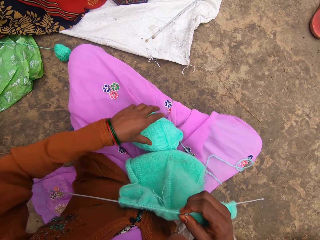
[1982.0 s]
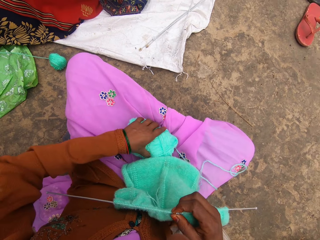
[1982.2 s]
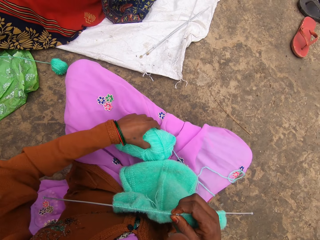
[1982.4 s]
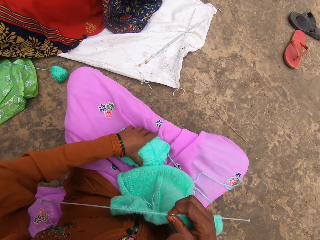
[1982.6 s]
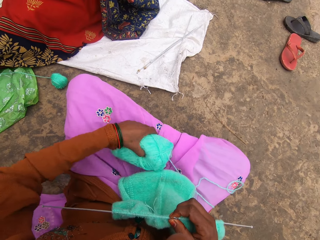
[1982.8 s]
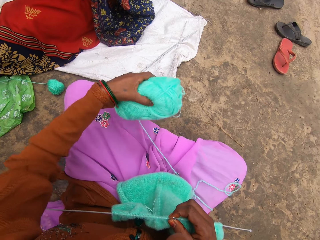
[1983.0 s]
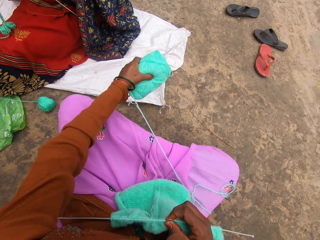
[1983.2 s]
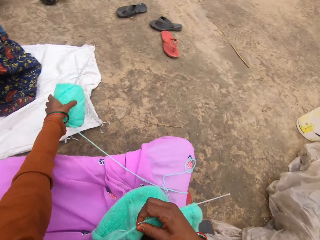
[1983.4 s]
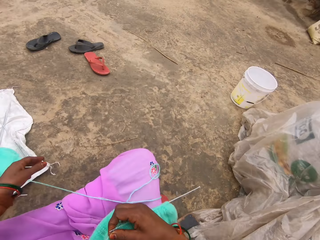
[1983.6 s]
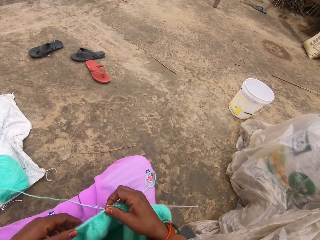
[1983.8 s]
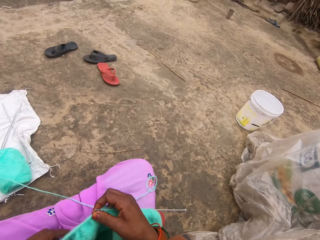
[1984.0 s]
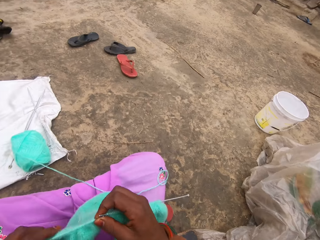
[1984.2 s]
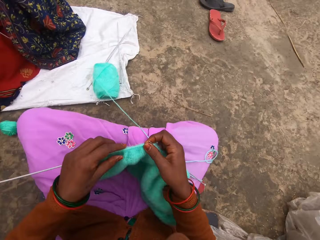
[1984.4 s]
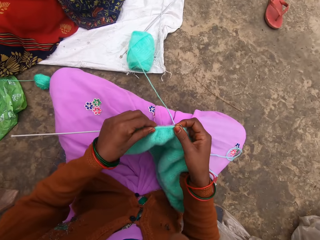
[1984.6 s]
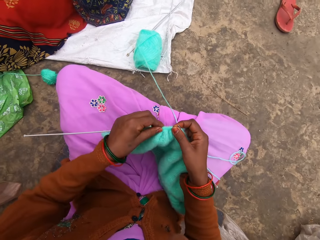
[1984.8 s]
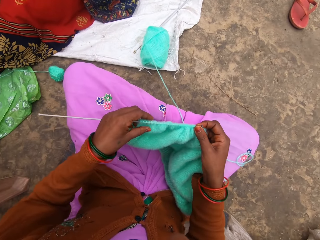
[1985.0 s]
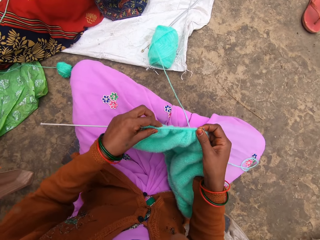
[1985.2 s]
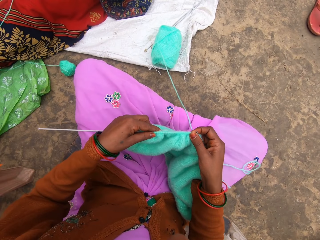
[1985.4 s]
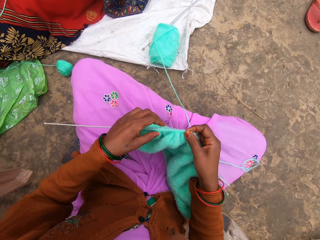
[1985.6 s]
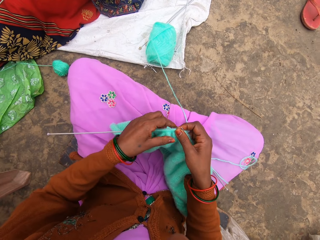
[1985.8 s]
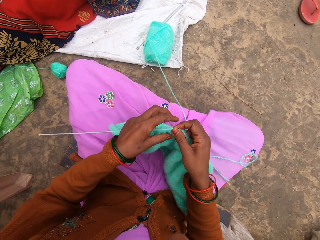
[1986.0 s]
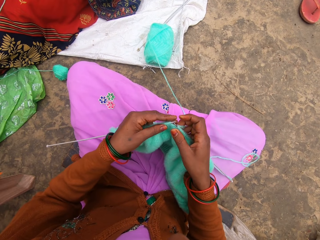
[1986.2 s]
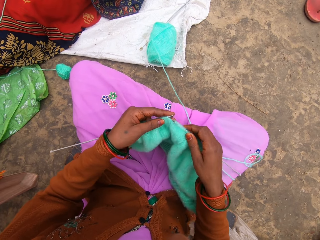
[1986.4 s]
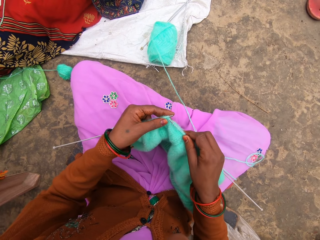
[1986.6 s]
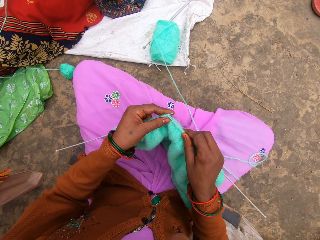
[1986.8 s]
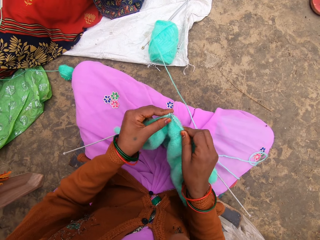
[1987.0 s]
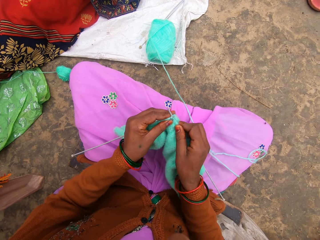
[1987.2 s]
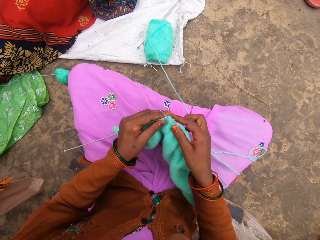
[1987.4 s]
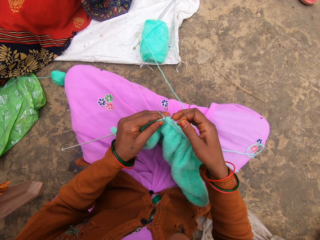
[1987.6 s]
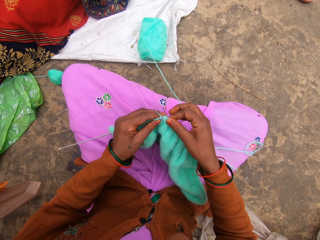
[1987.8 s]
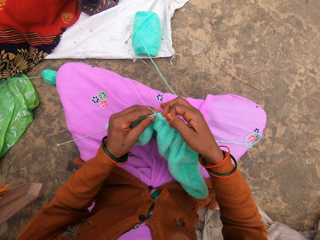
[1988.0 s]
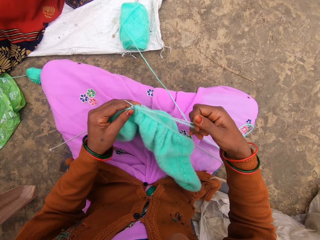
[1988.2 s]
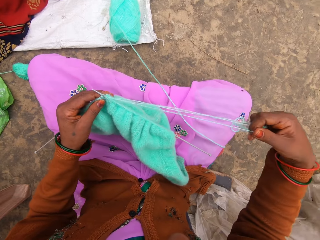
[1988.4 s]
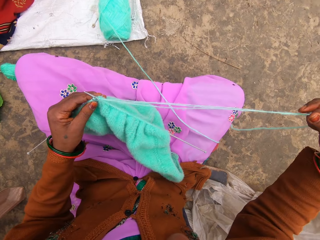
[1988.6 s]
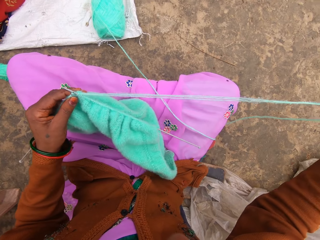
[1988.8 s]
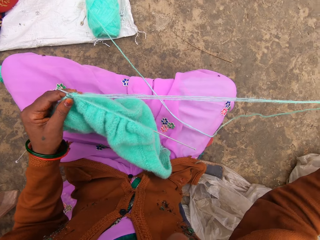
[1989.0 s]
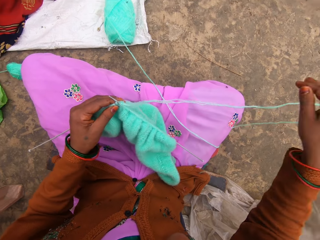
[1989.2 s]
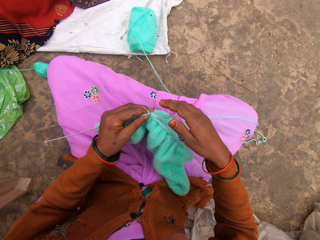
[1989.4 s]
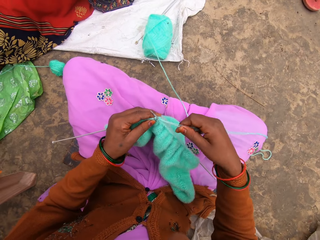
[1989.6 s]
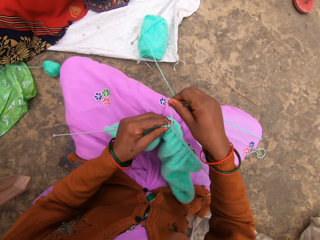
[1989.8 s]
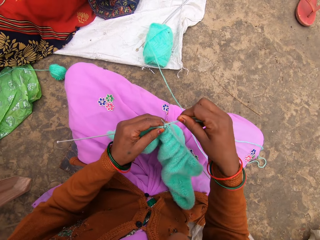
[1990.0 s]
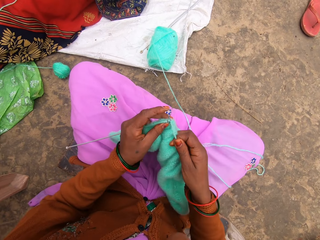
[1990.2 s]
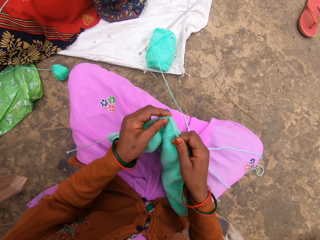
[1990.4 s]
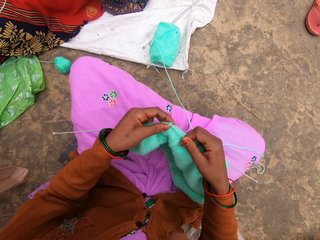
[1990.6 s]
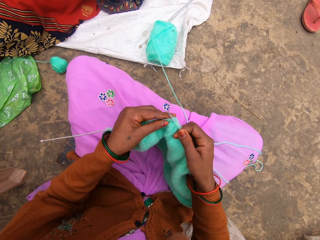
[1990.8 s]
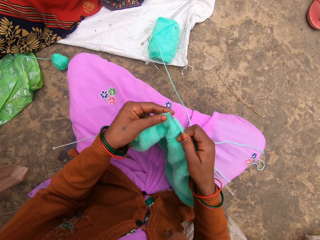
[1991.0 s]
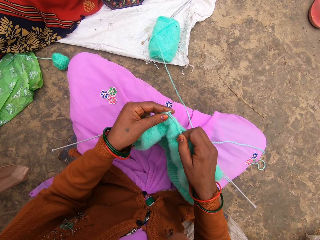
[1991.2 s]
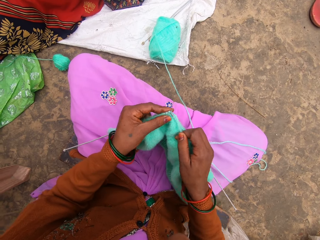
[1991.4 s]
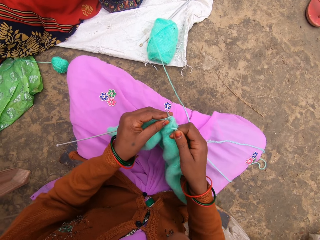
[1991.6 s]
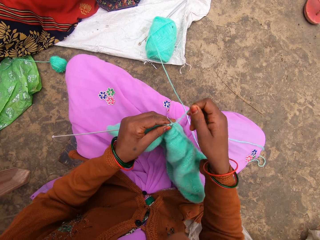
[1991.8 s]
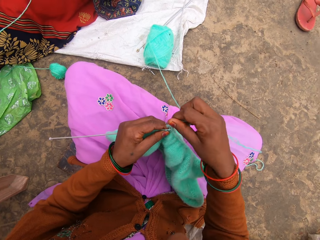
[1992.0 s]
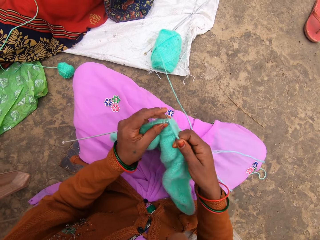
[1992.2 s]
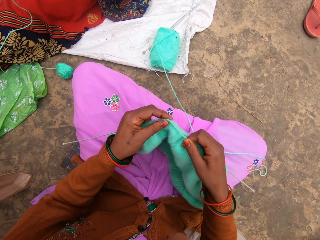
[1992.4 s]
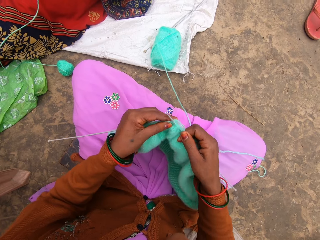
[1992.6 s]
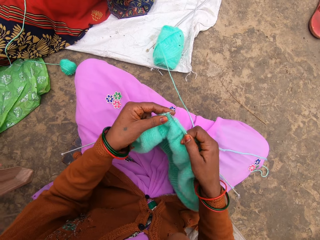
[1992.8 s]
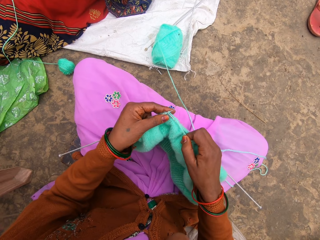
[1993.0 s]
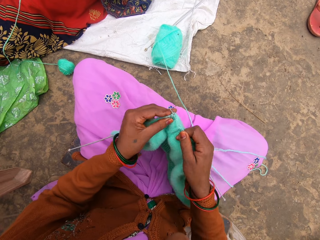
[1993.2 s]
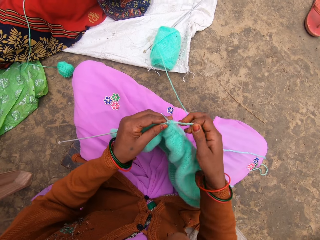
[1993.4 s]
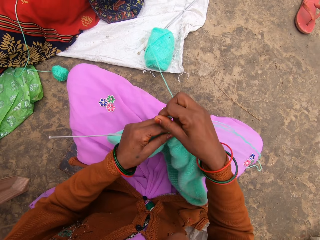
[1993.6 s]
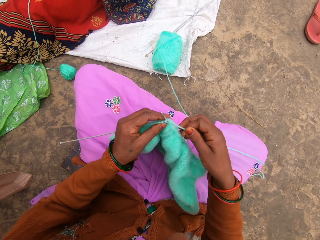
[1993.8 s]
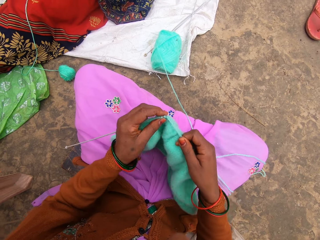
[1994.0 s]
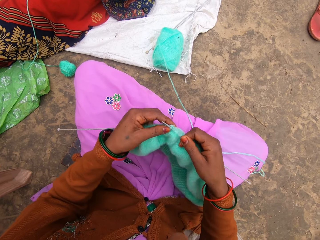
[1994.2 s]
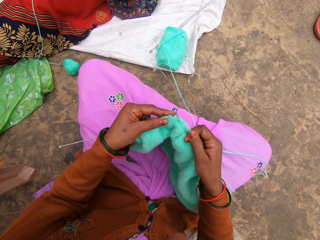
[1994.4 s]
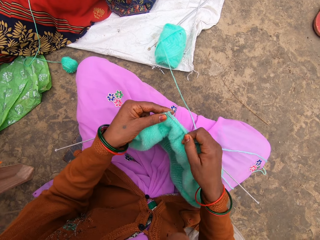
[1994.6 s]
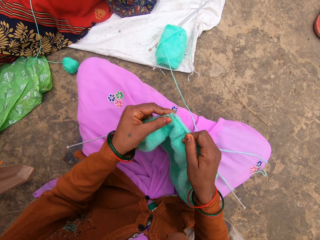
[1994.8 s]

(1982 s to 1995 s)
The camera wearer puts the yarn down. They pull the woolen sweater on the needle. They start to knit. They knit.

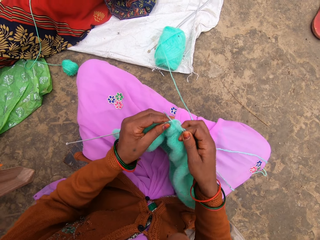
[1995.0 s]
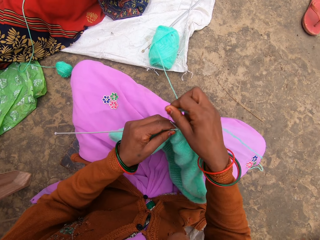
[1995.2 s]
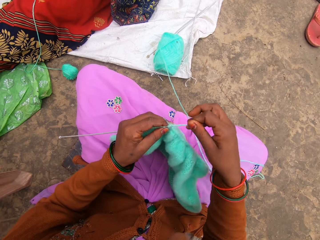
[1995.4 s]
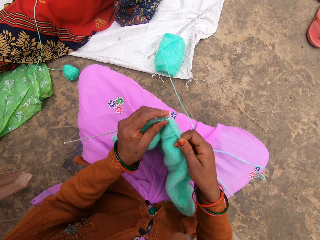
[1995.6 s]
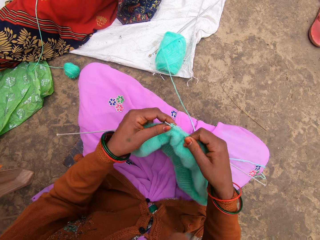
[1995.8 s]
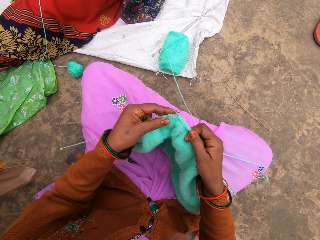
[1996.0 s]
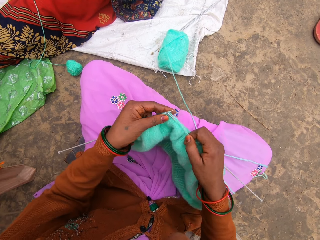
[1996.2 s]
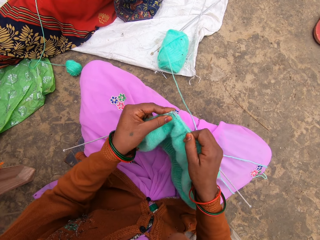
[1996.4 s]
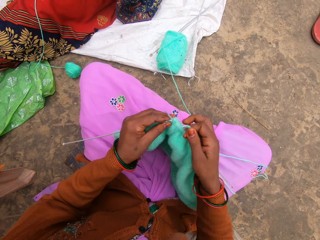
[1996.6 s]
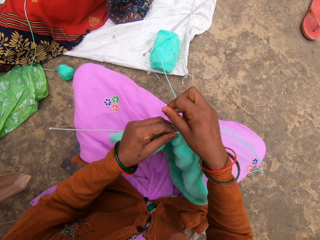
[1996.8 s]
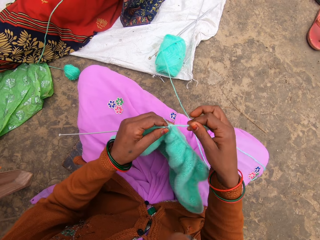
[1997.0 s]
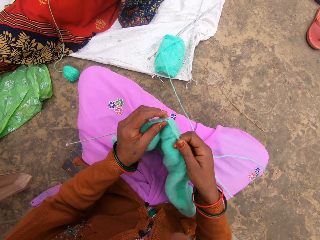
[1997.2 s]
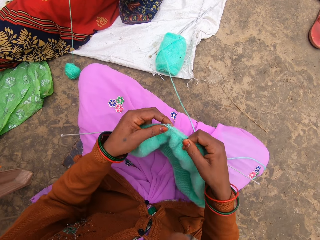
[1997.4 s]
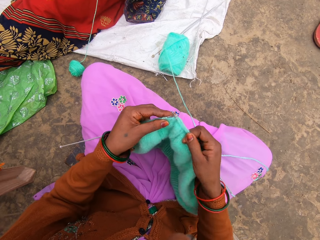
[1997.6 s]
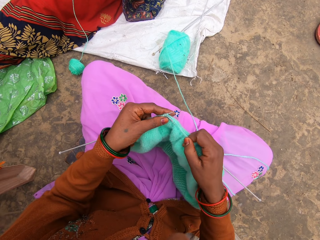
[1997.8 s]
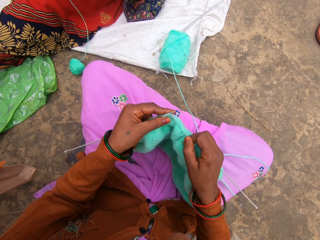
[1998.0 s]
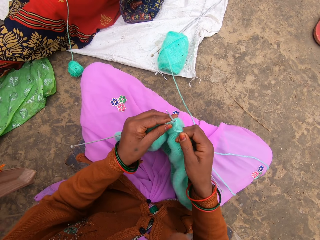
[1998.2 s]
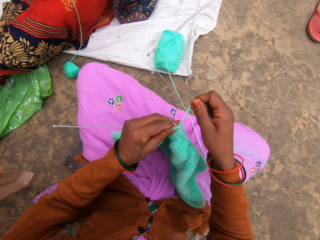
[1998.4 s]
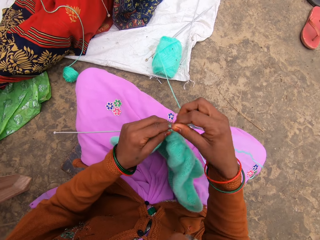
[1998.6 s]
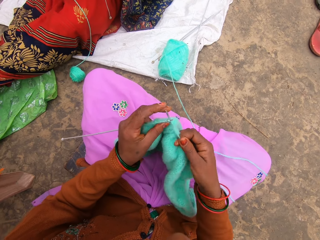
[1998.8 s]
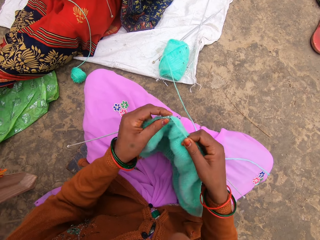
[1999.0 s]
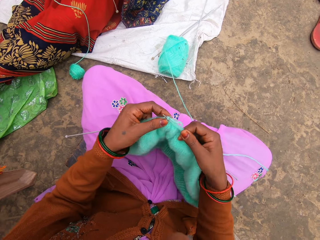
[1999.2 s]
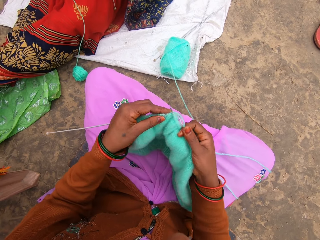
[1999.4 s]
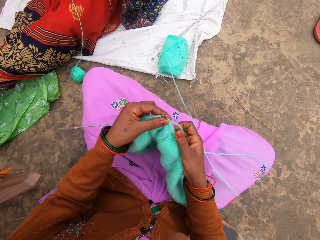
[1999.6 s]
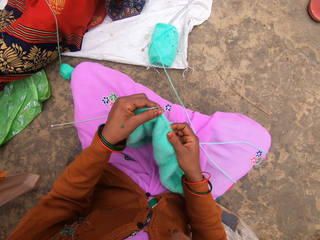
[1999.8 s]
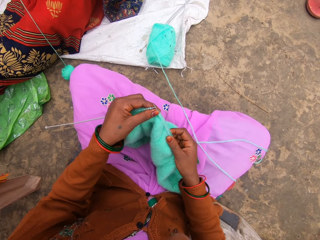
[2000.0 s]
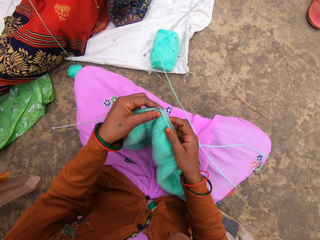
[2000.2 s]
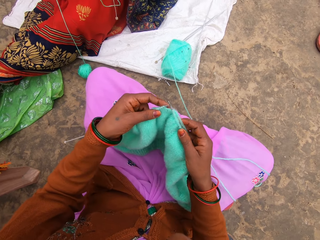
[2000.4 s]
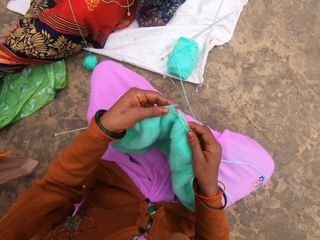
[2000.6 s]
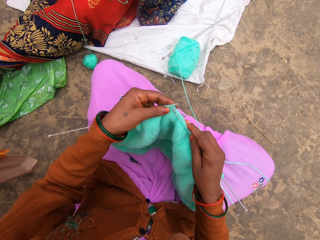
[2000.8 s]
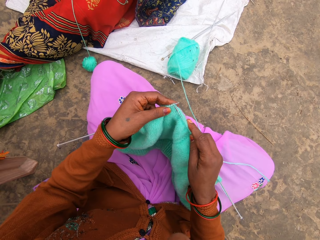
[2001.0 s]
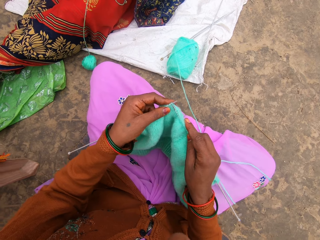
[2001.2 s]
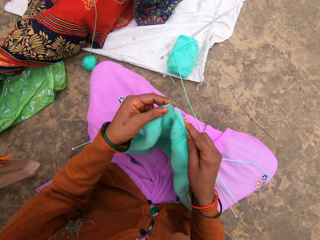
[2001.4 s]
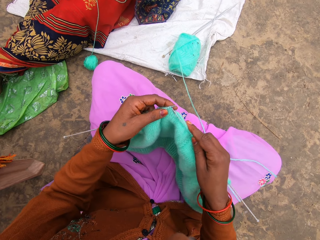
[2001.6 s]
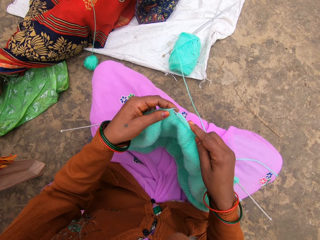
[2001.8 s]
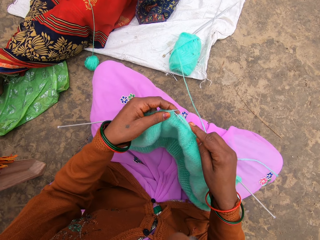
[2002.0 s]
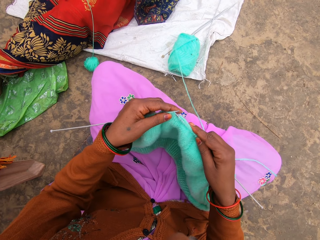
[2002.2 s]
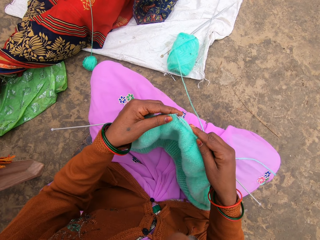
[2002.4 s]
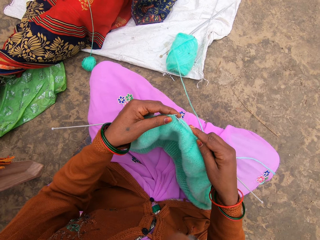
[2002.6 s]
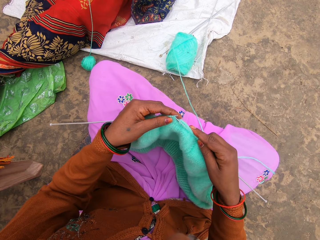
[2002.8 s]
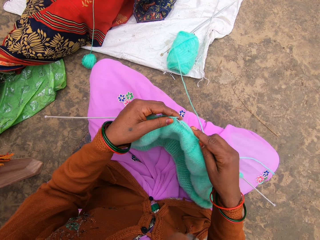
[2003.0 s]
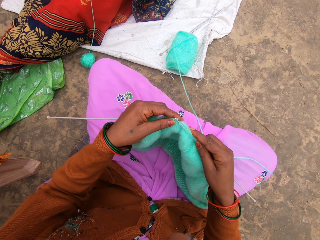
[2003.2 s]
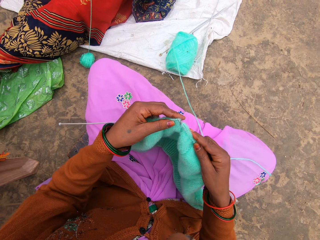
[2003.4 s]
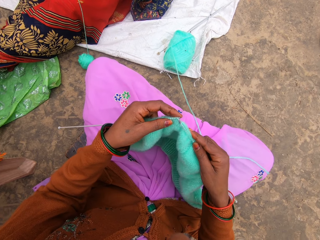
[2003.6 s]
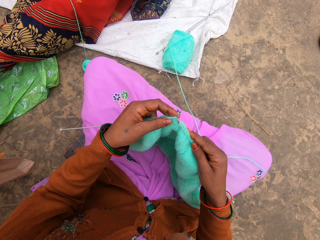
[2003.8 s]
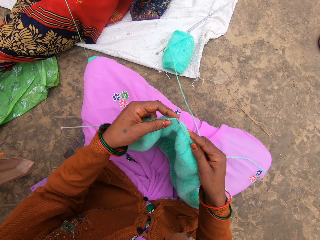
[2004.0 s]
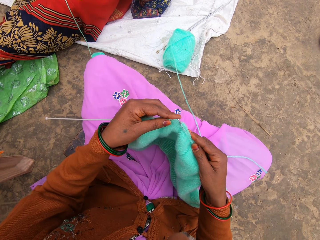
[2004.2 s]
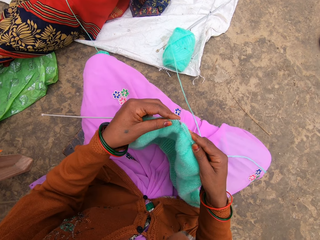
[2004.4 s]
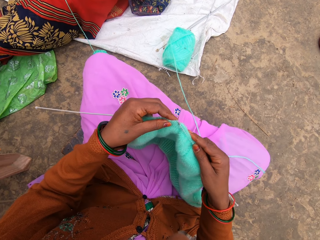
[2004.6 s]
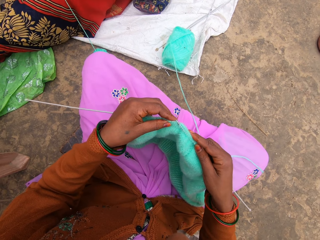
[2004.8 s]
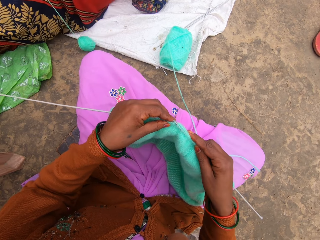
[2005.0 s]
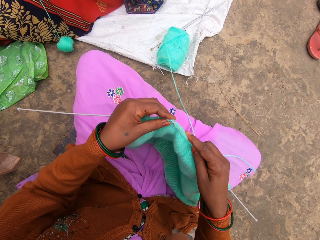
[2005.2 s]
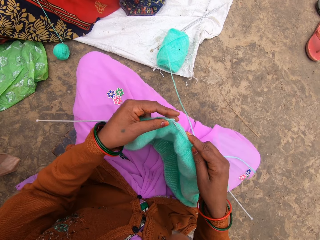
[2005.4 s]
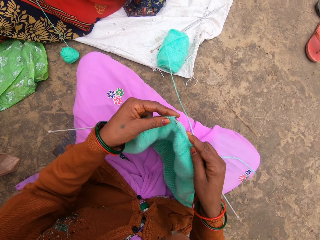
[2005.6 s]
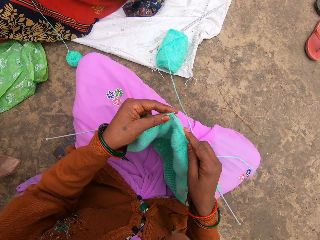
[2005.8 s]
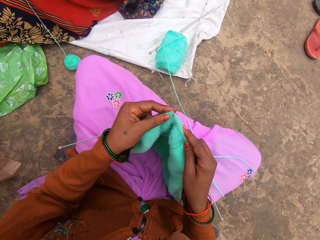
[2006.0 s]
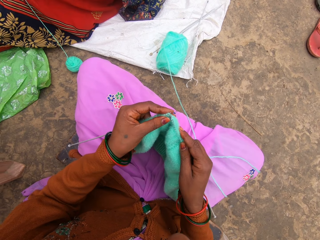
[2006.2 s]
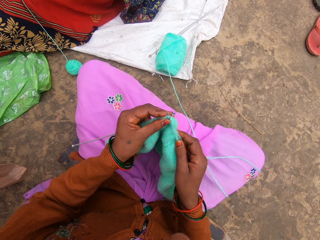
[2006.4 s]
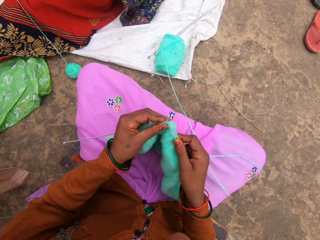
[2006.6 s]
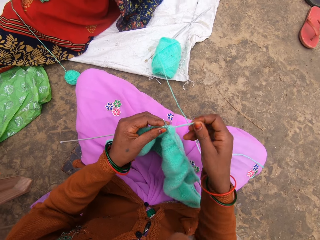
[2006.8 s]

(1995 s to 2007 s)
The camera wearer talks to a woman. The woman talks.
